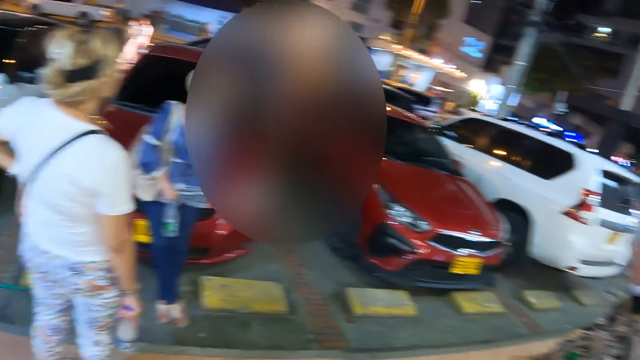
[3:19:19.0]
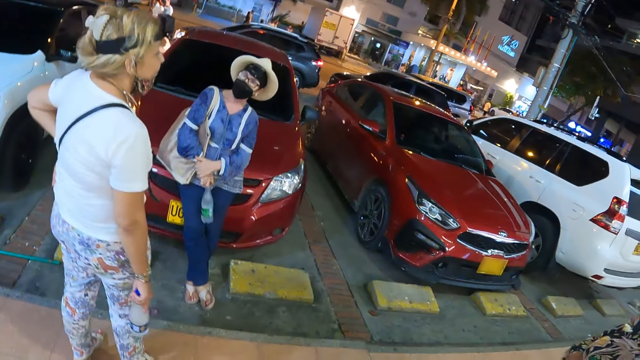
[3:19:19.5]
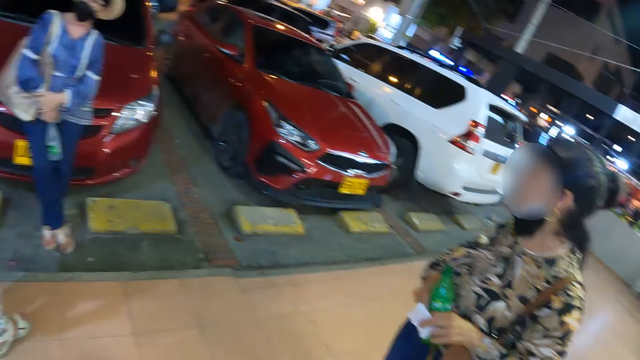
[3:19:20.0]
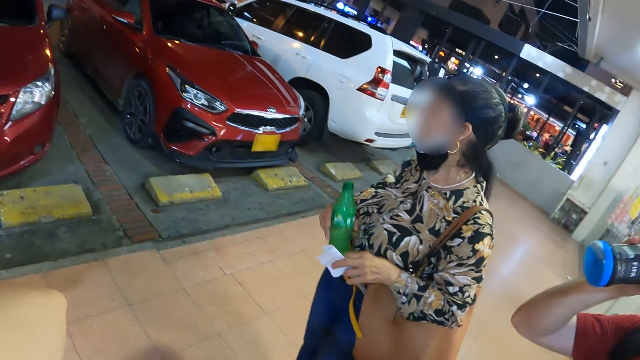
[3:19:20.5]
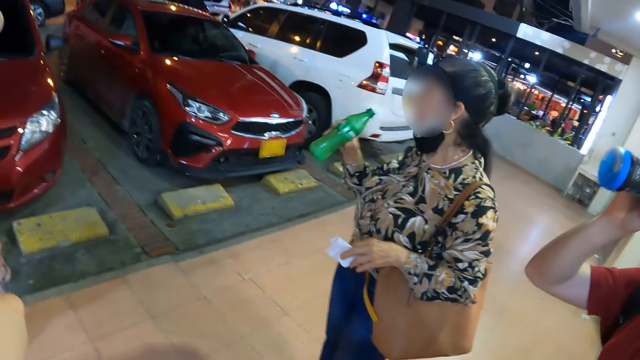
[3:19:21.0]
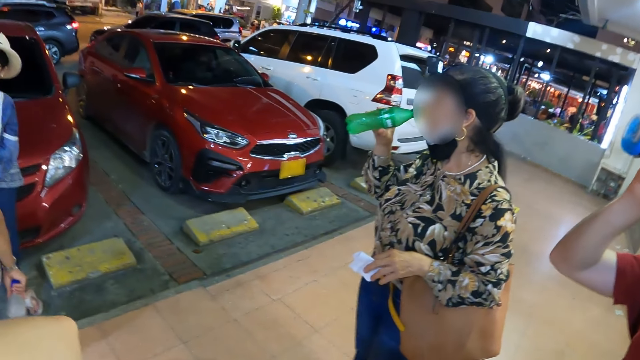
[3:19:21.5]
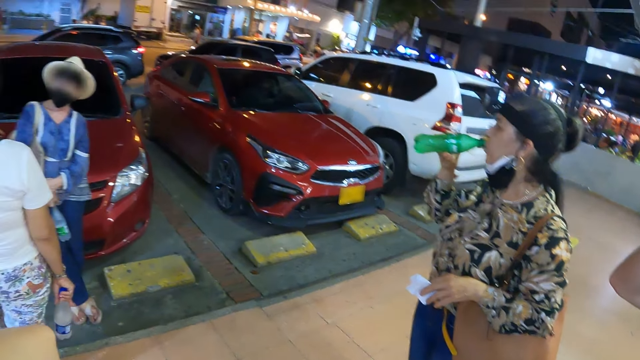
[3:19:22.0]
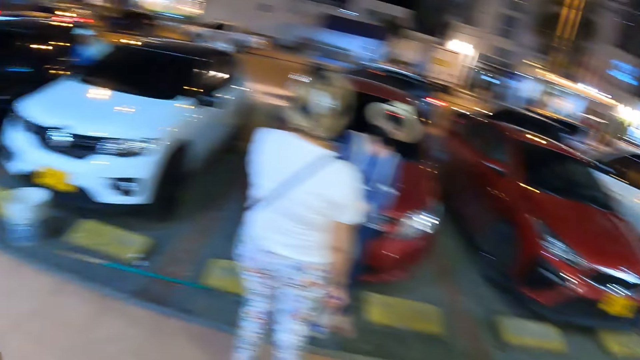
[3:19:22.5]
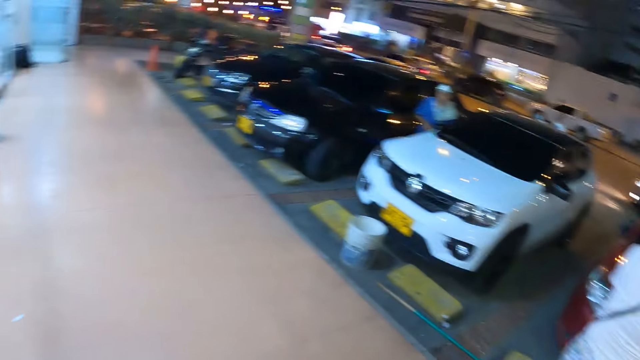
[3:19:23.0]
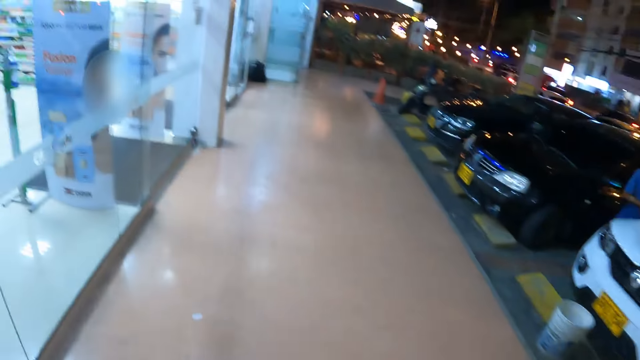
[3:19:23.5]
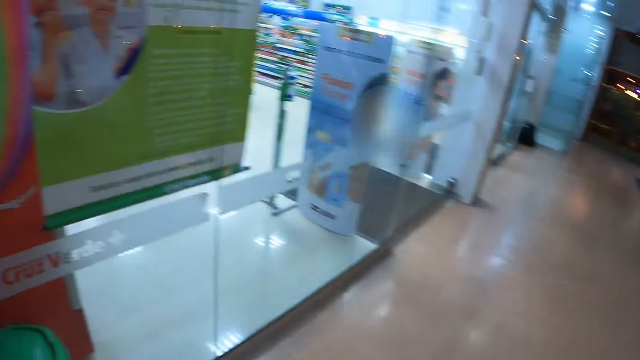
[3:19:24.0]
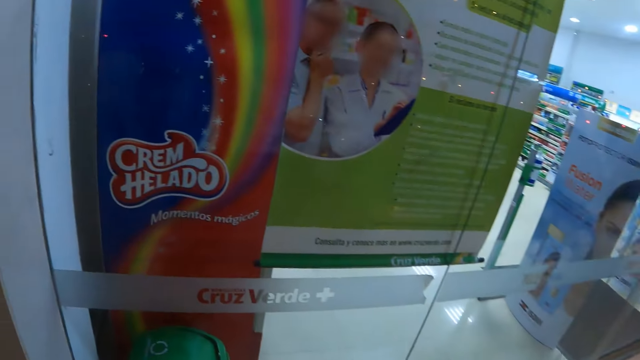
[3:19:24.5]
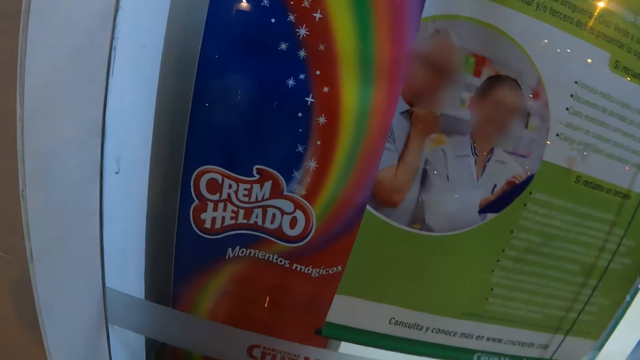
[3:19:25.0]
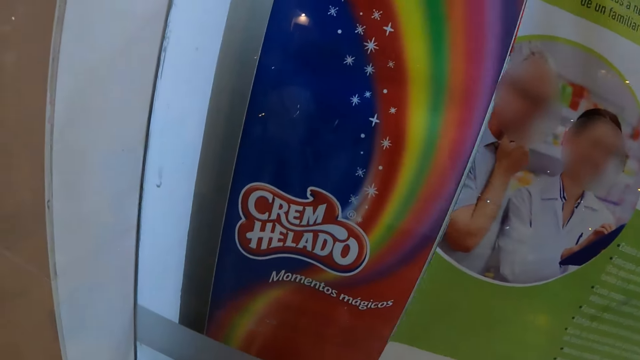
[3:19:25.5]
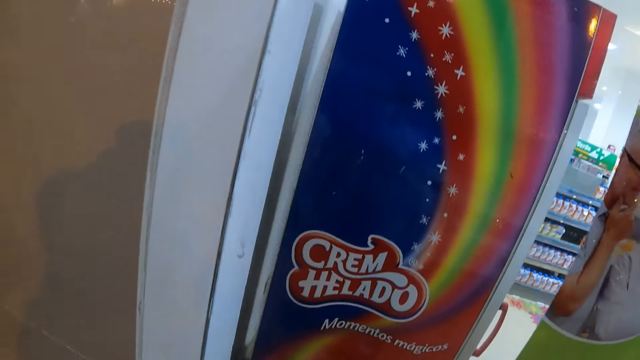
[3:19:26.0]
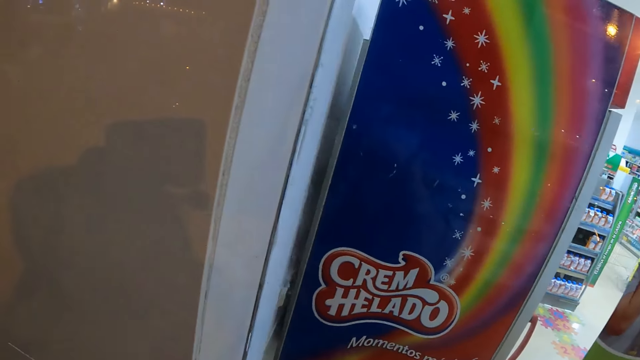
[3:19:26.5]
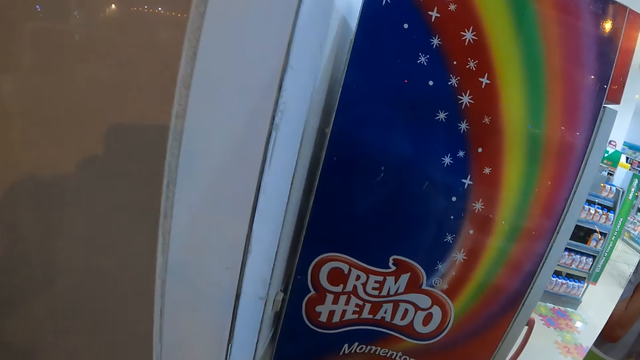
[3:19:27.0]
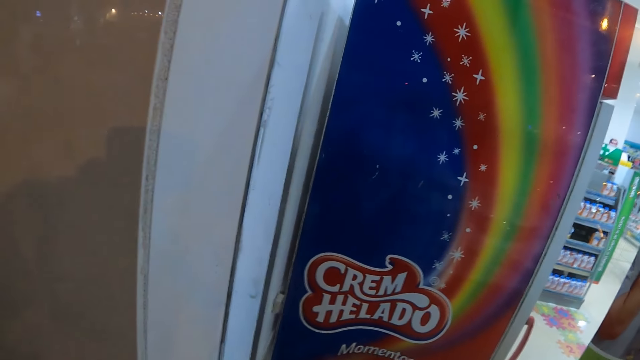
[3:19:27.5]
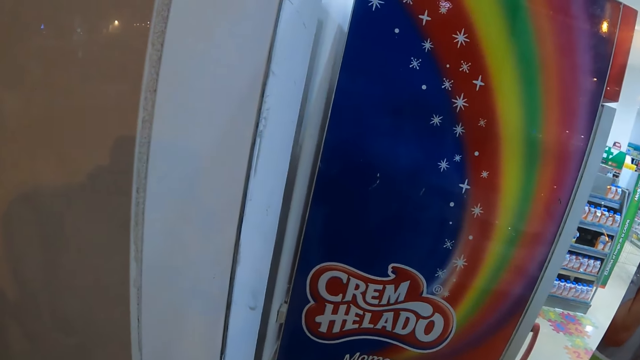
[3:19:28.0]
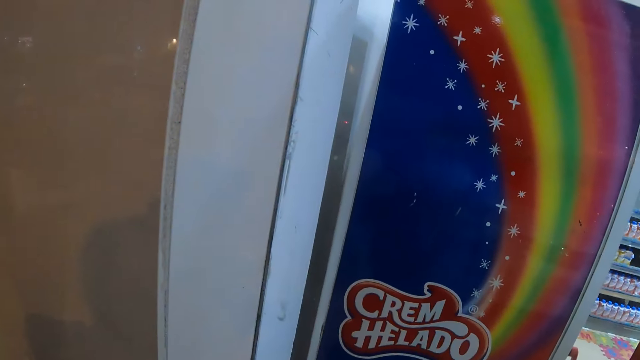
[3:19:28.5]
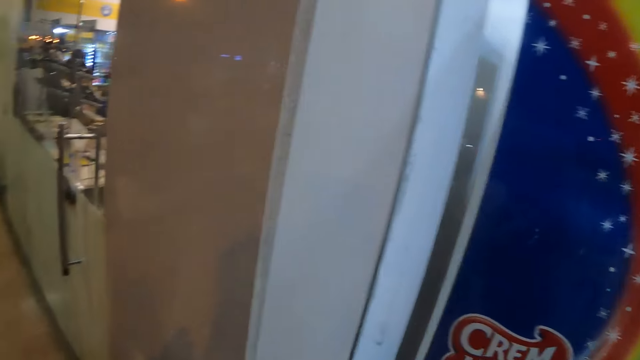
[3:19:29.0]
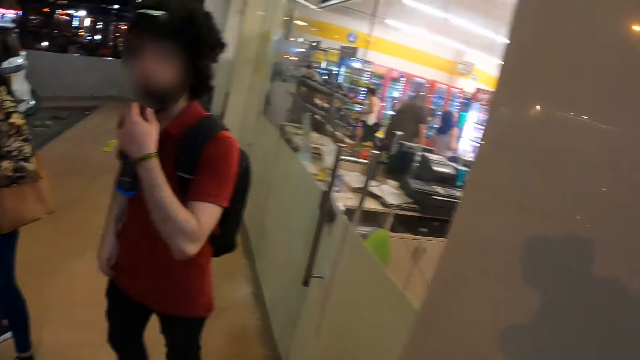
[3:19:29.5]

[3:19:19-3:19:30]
The camera wearer does something. They look around. They look through the display windows of the building.

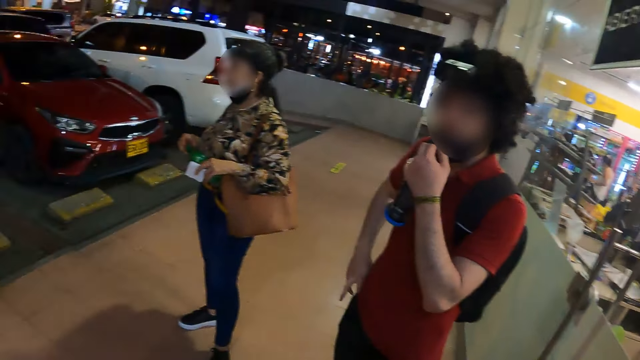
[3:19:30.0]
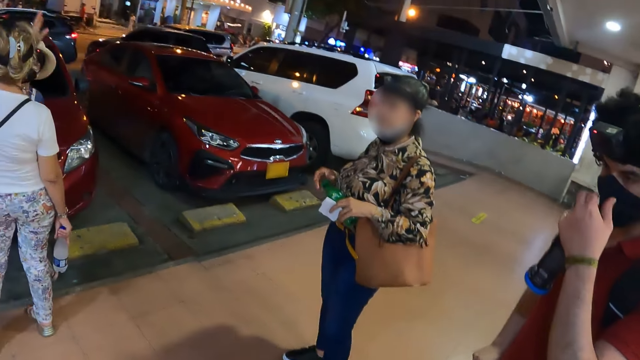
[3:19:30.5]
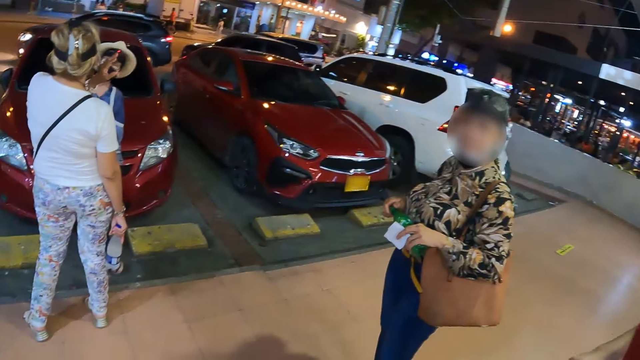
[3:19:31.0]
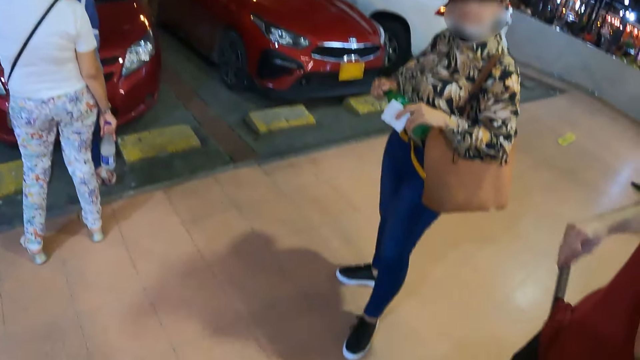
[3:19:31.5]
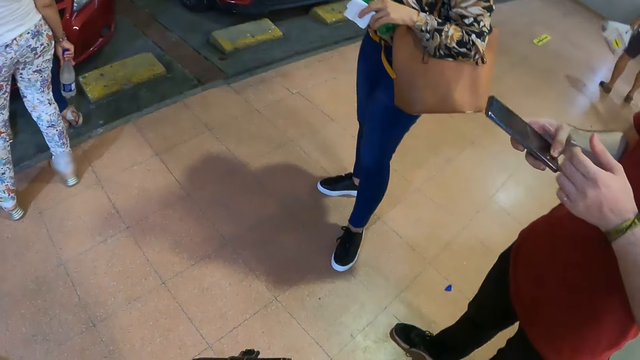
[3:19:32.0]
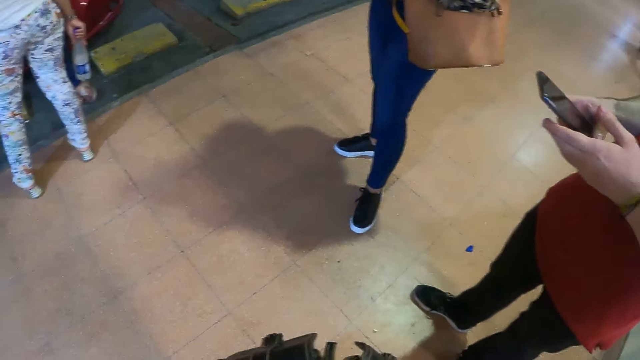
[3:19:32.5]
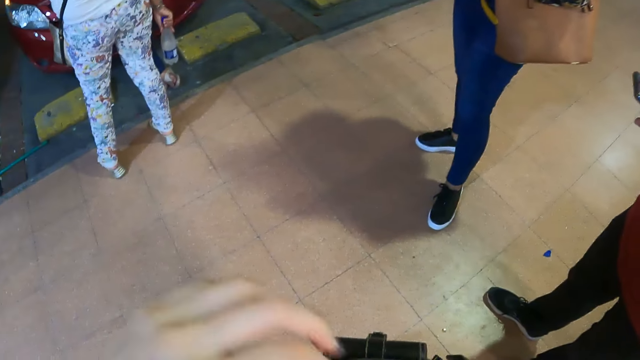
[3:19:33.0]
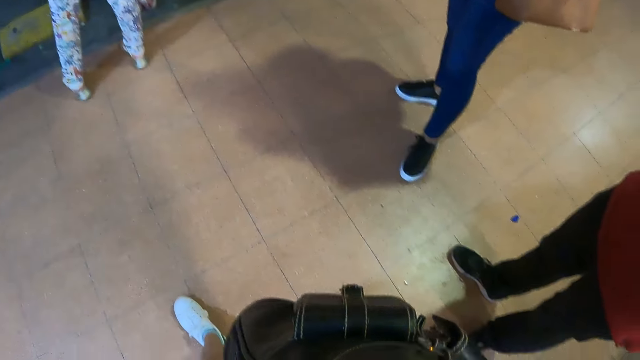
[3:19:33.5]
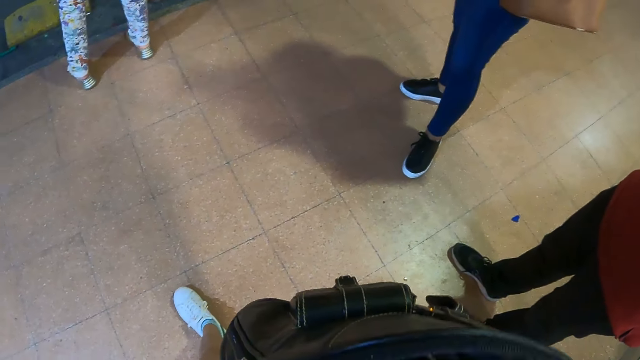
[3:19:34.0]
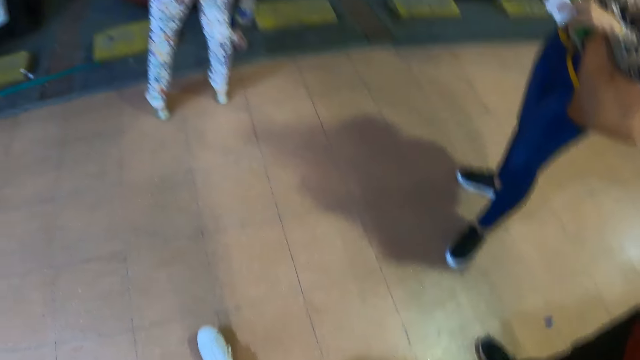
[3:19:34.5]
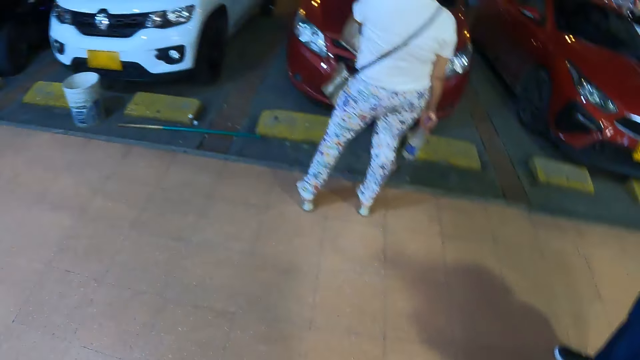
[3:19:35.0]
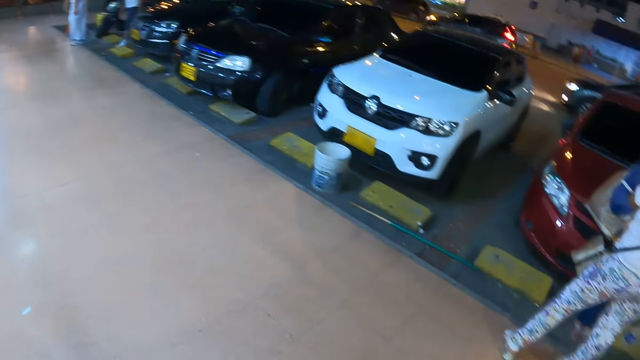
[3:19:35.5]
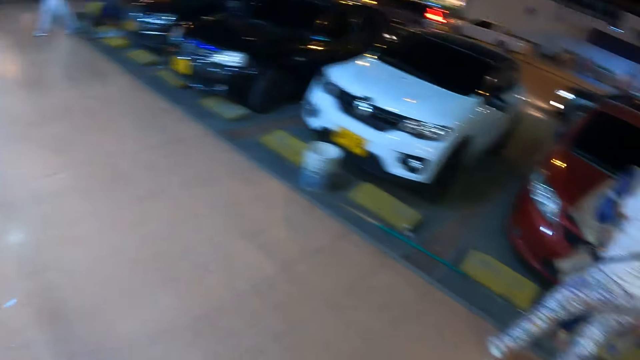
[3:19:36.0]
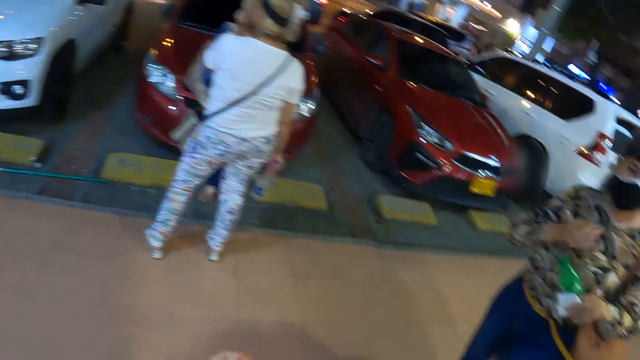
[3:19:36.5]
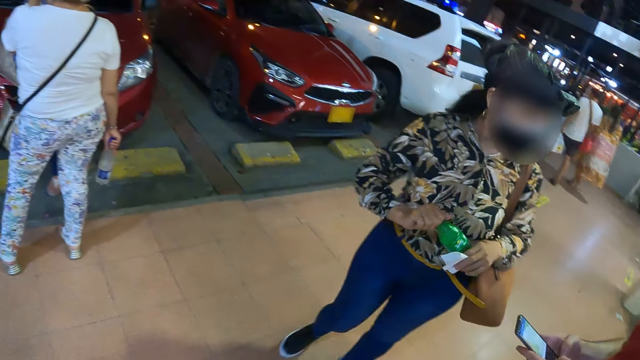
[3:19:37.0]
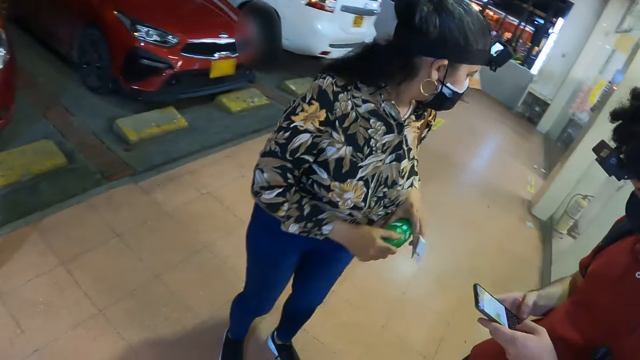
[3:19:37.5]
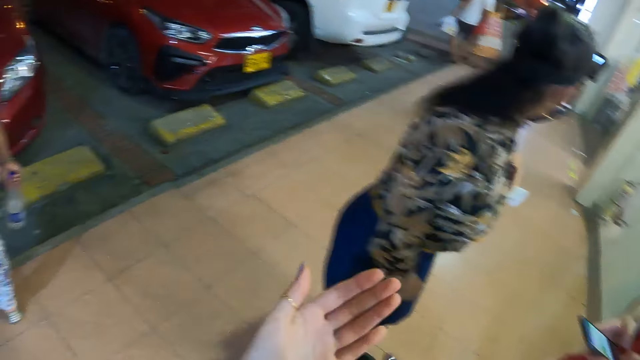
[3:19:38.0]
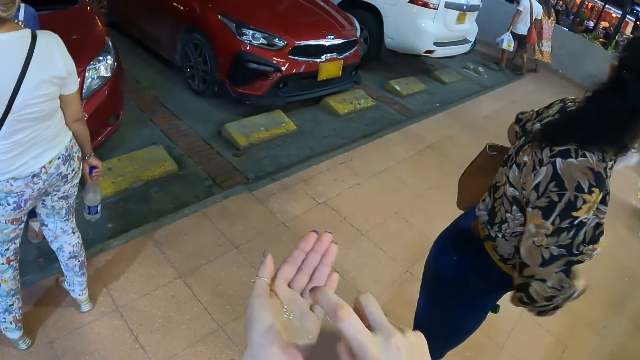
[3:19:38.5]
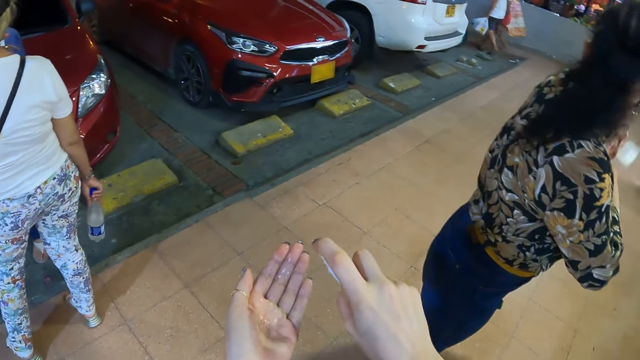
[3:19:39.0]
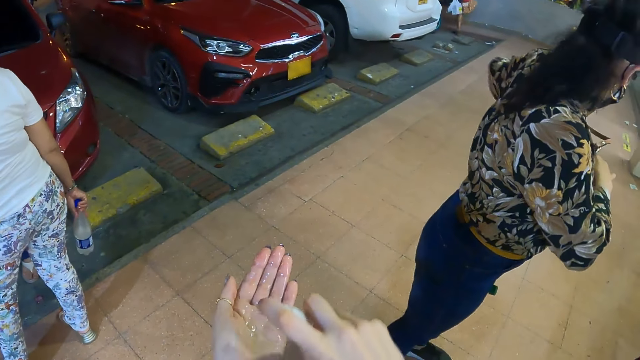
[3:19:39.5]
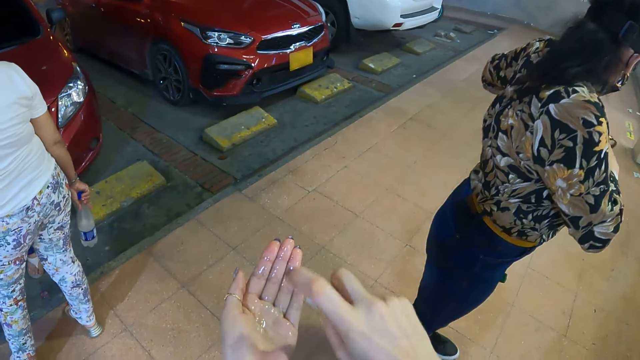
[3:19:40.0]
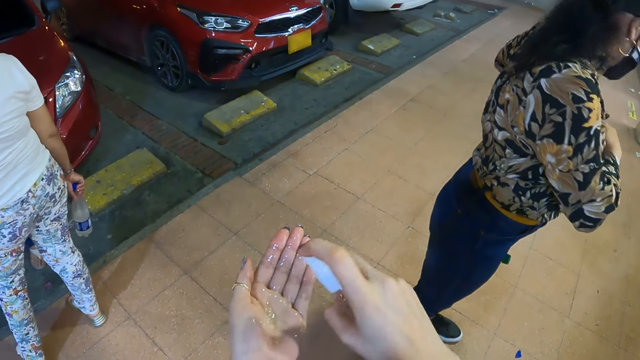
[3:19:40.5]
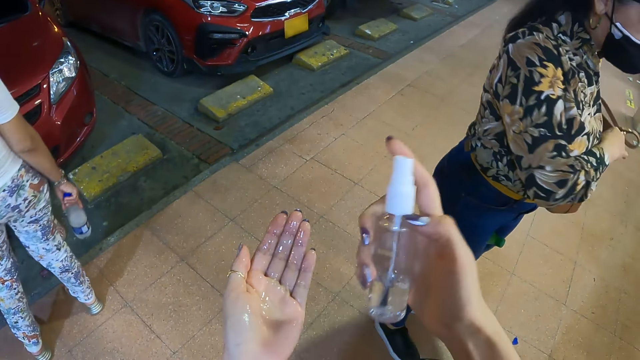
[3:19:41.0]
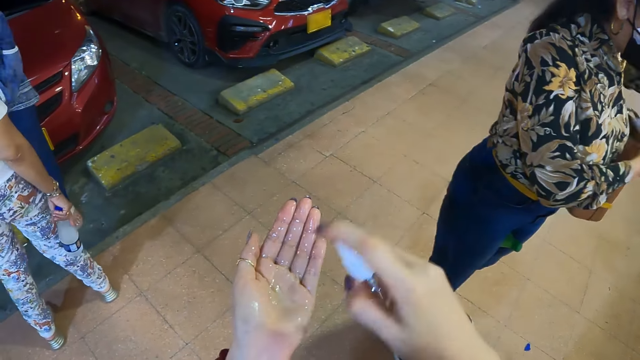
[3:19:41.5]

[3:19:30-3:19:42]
The camera wearer looks around. A person operates a mobile phone. The camera wearer looks around. She applies sanitizer to her hand.
